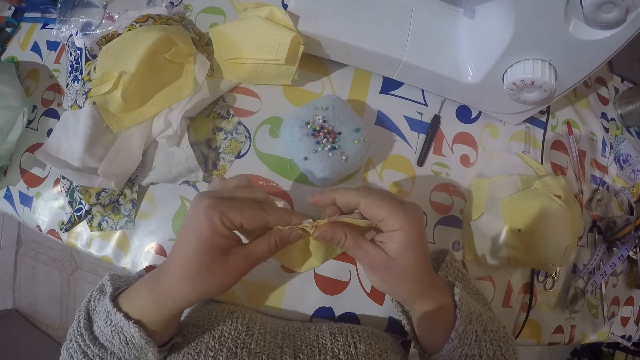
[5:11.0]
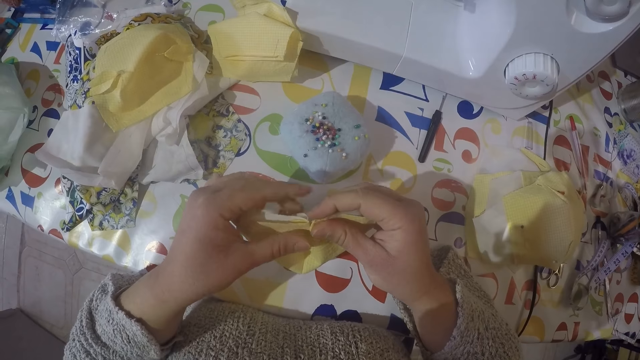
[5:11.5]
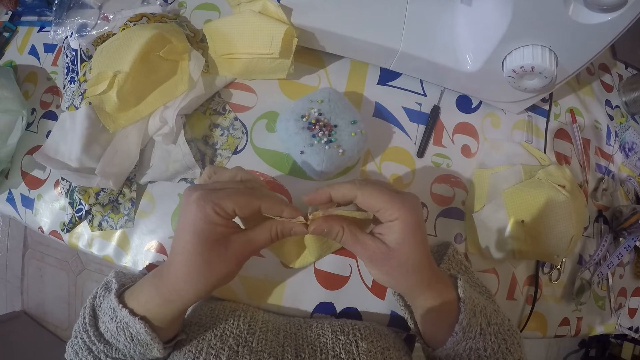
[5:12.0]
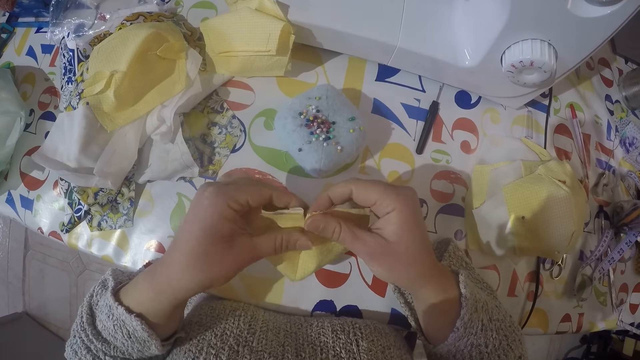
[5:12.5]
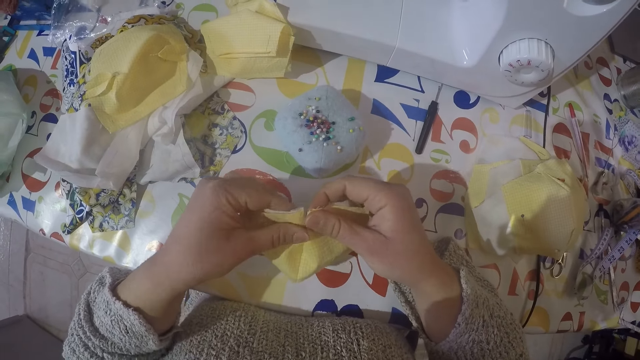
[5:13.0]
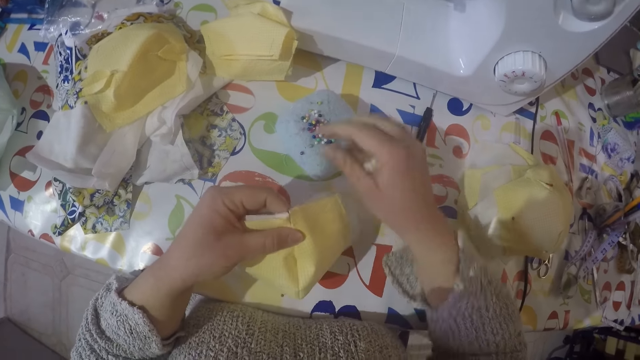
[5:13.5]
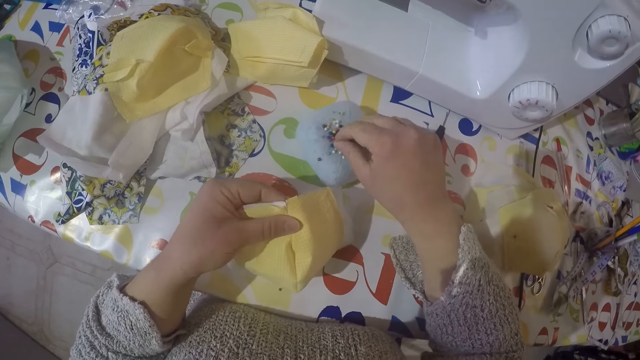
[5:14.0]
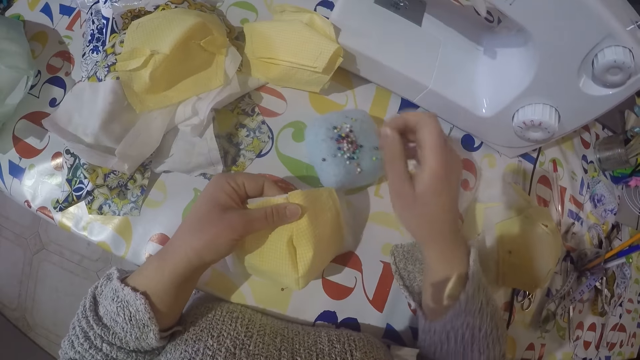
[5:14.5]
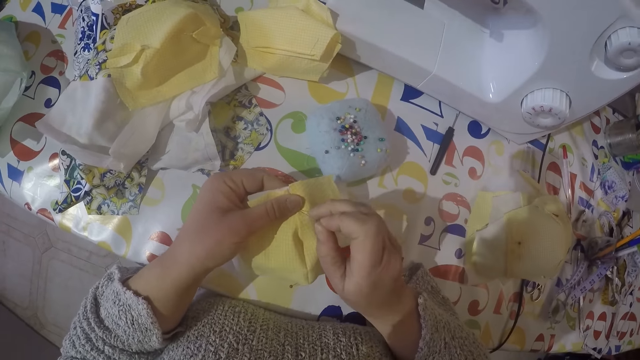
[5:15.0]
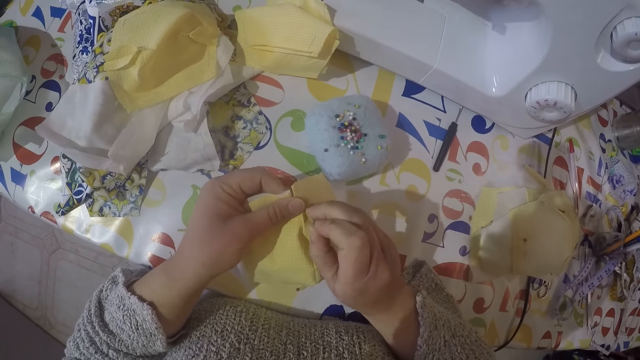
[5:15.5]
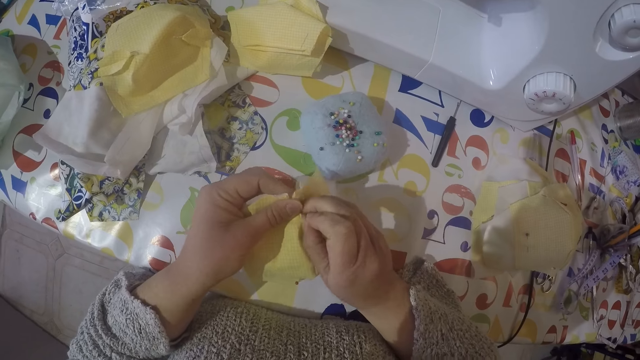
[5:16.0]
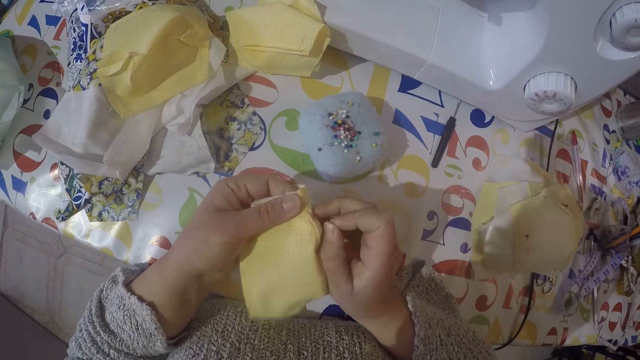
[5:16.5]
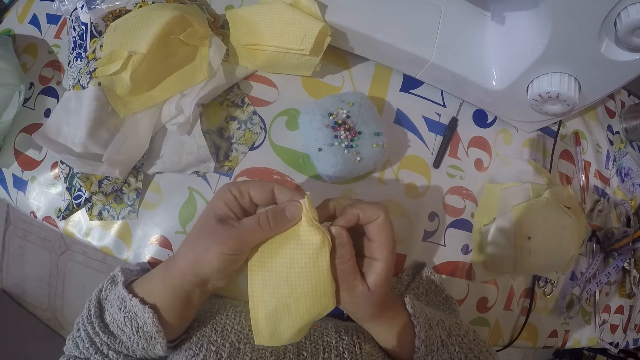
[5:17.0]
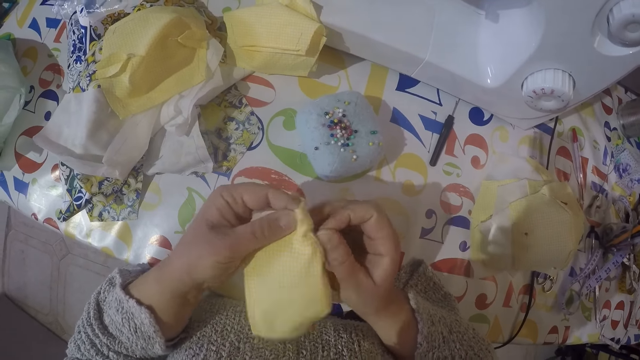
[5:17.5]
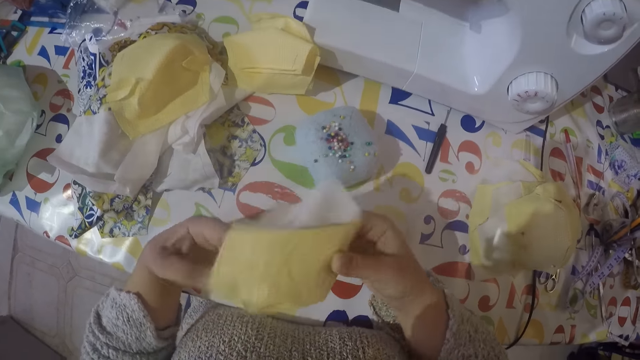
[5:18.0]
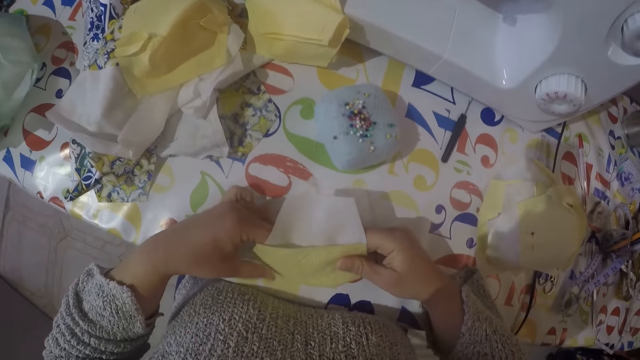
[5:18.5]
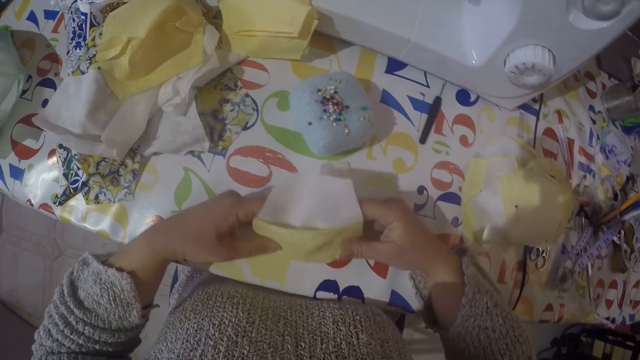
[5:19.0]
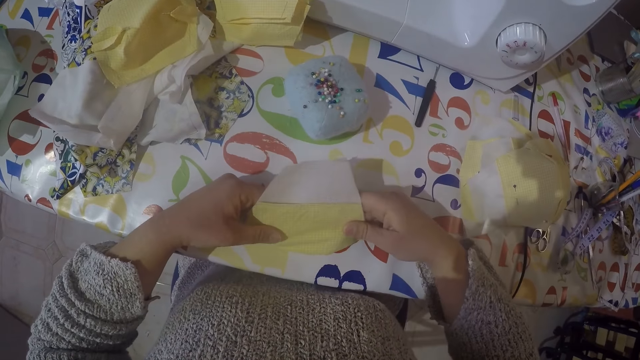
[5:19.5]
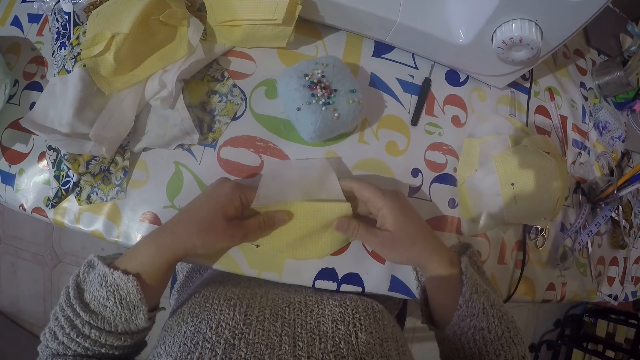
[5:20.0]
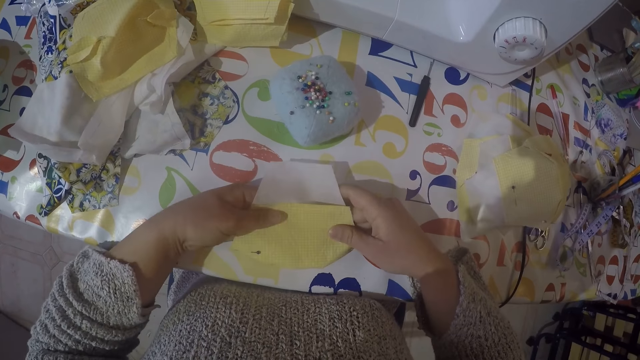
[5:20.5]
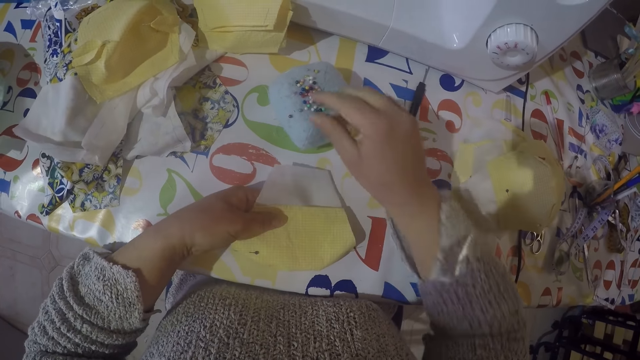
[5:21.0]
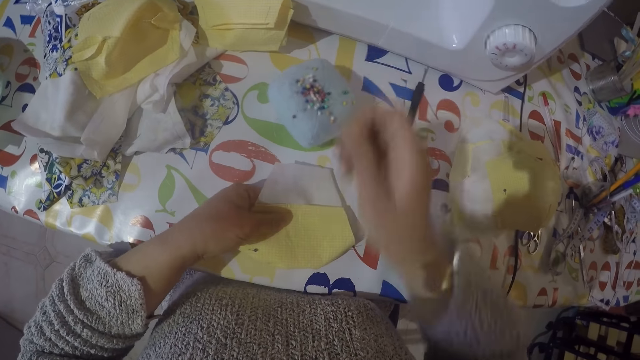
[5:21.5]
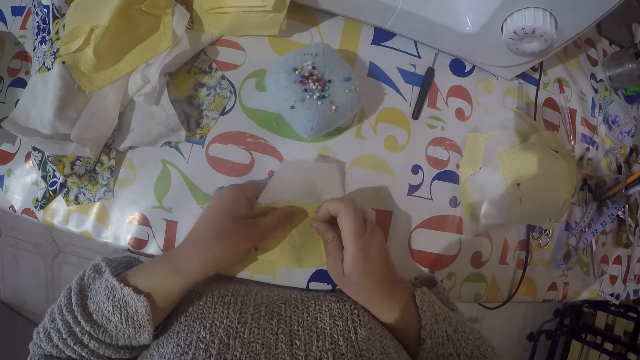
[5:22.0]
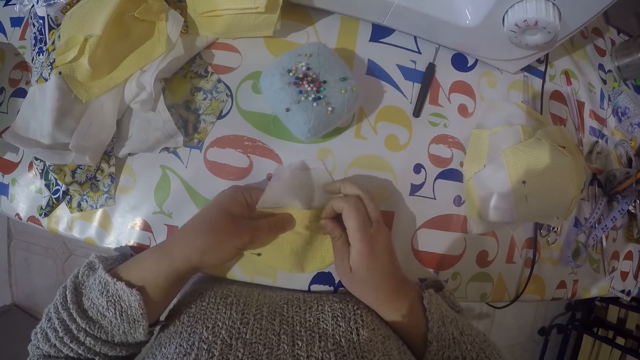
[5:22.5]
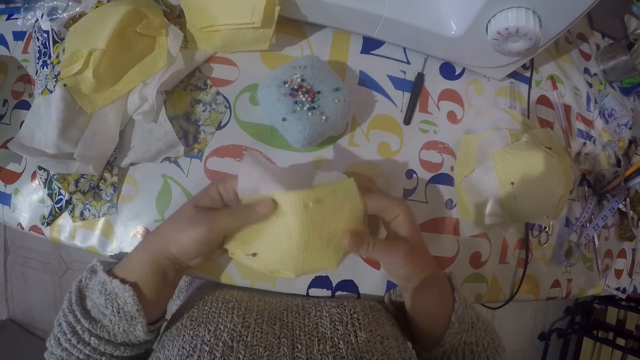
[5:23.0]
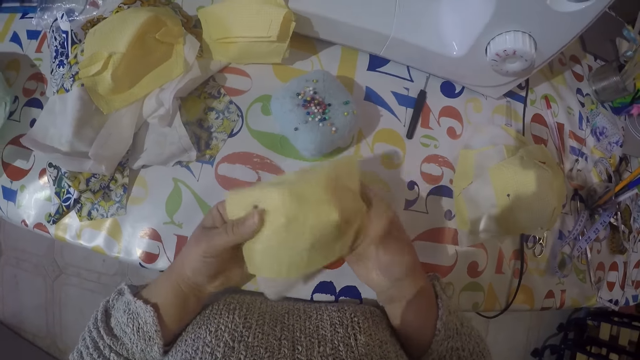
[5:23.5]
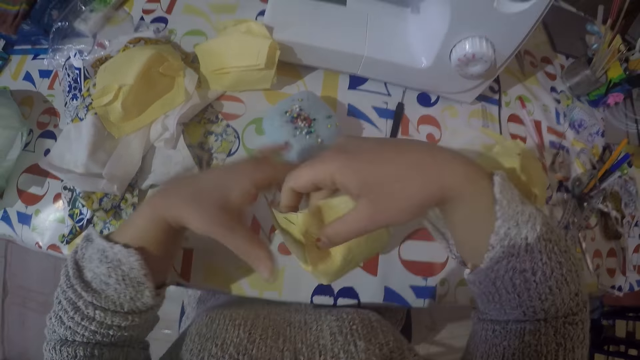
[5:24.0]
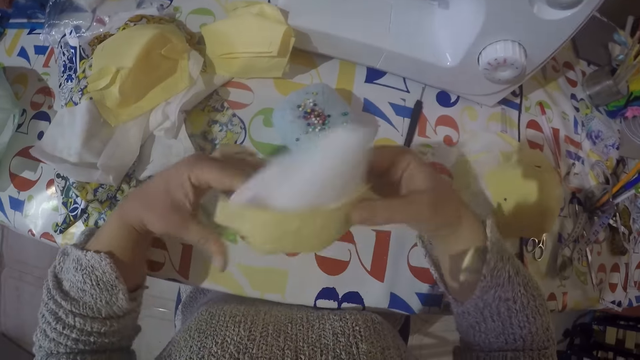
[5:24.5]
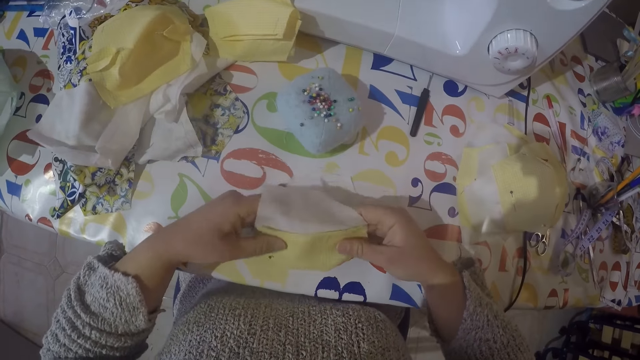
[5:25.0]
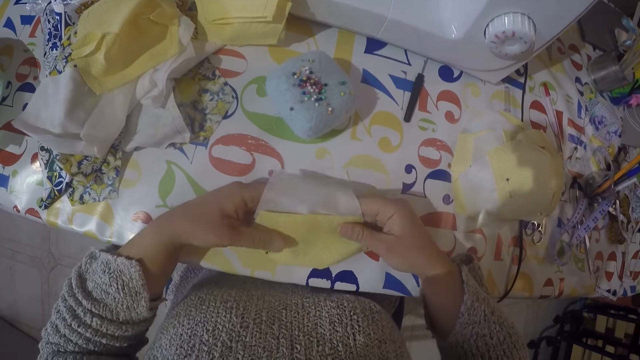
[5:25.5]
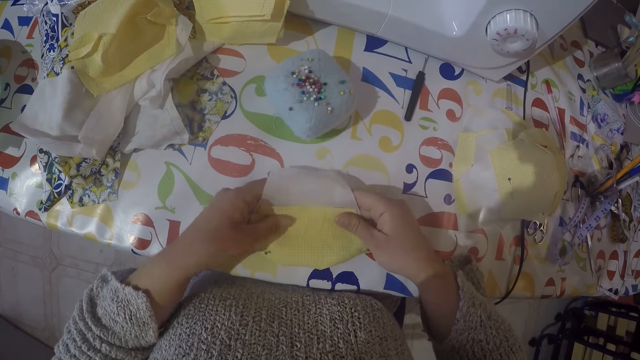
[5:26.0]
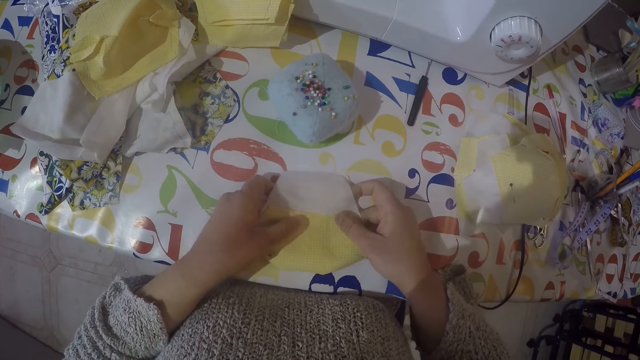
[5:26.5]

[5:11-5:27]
The camera wearer picks a pin from the sponge. They put the pin from the cut pieces of cloth. They pick a pin from the sponge. They put the pin from the cloth.

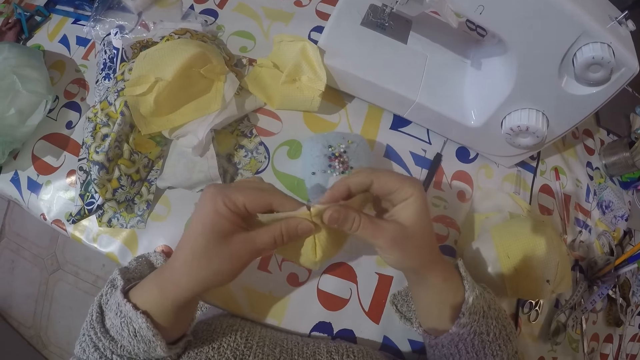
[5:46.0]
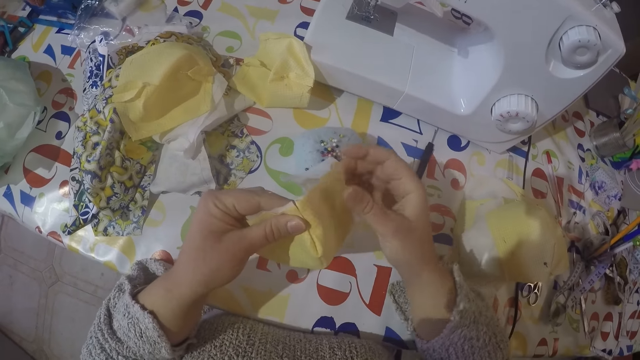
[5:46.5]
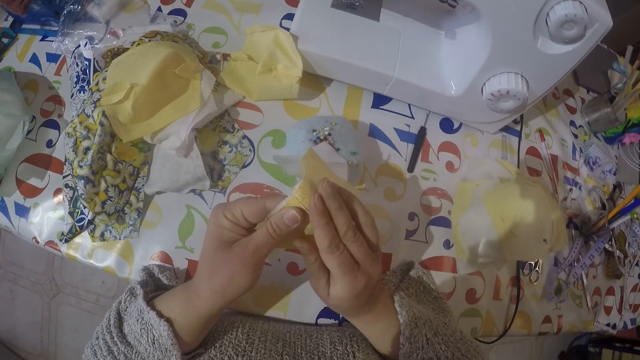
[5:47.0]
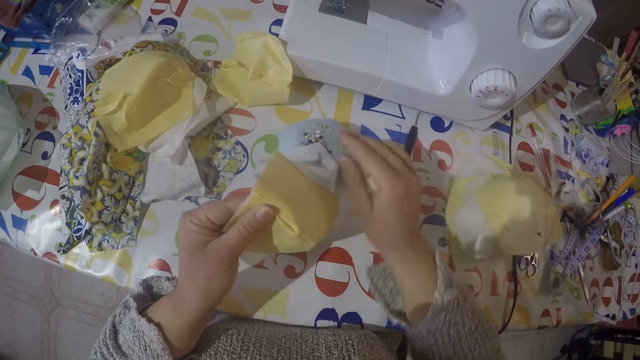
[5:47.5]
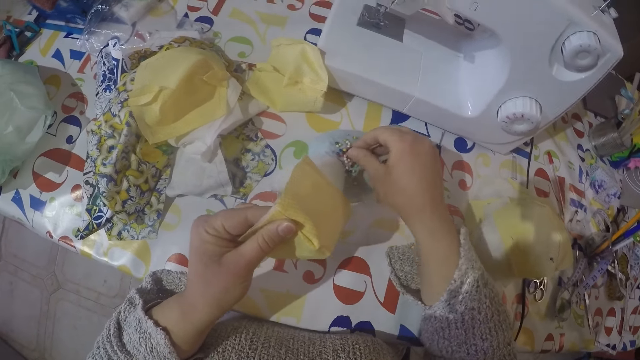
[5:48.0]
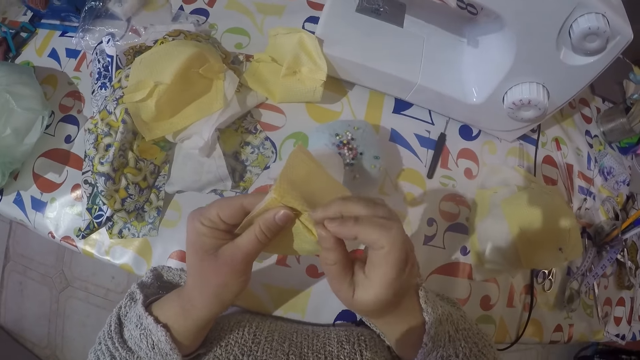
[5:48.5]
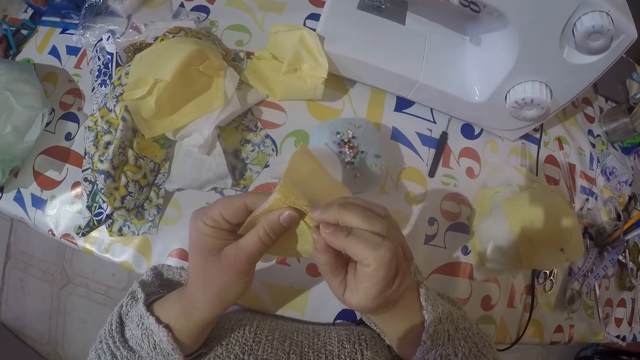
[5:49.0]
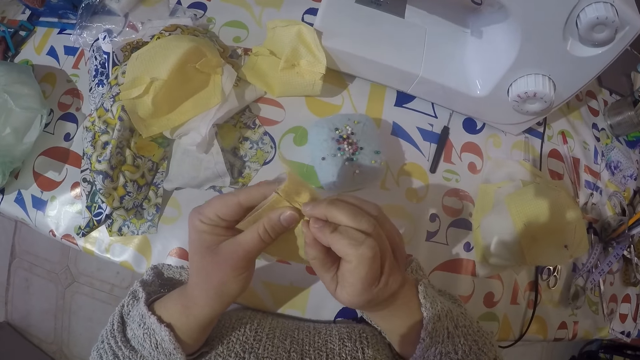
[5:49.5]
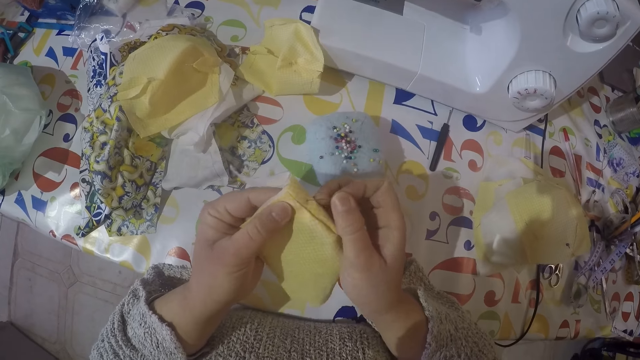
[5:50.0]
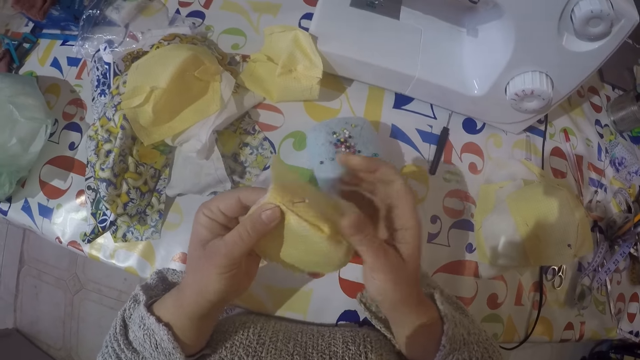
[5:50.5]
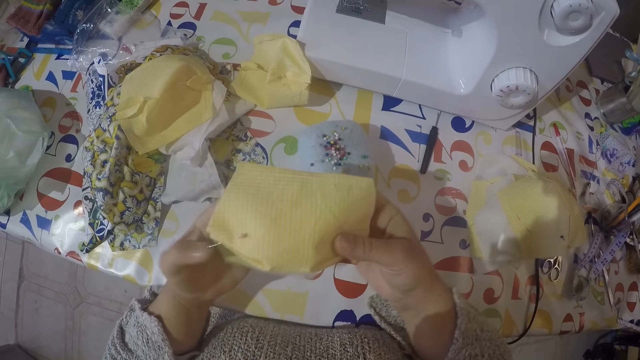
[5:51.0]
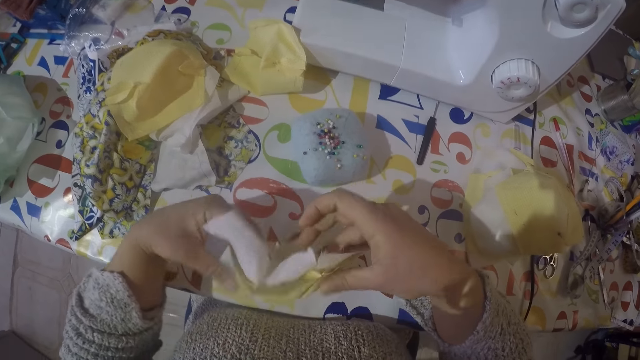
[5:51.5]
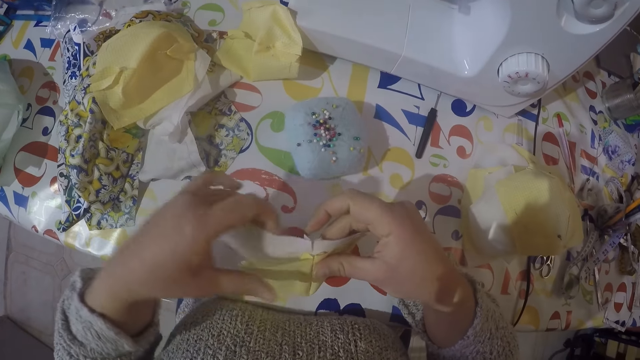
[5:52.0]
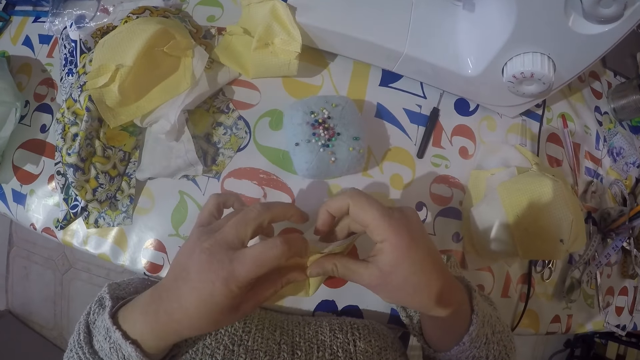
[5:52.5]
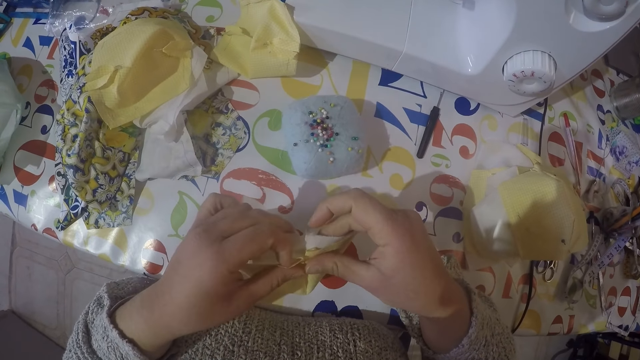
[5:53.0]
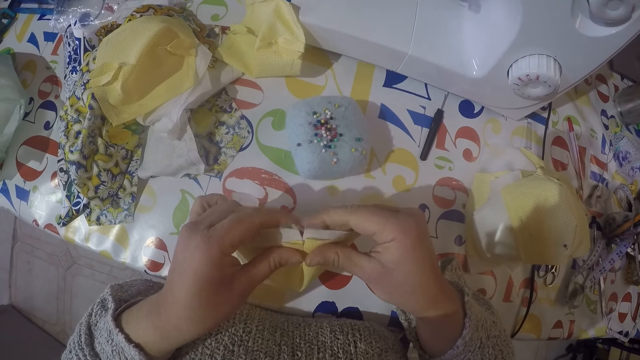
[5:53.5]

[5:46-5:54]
The camera wearer picks a pin from the sponge. They put the pin from the cut pieces of cloth.
